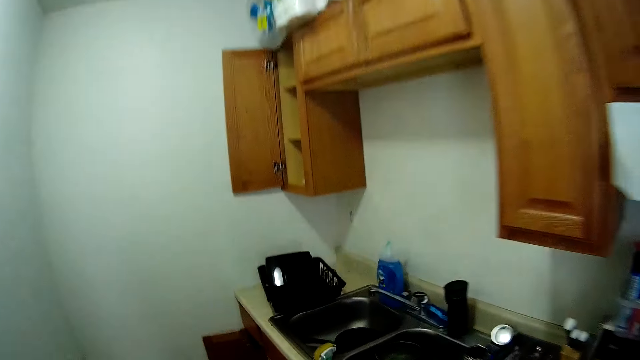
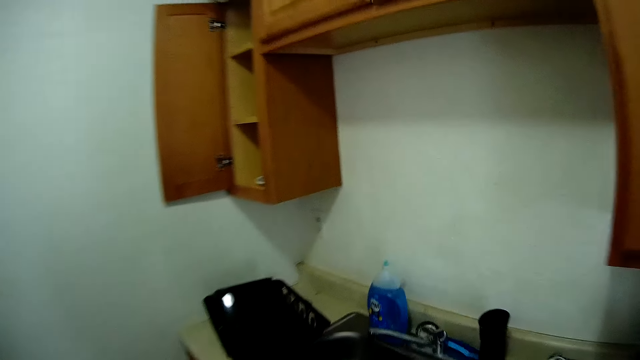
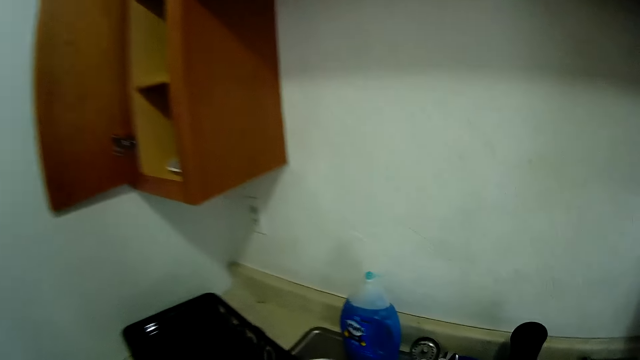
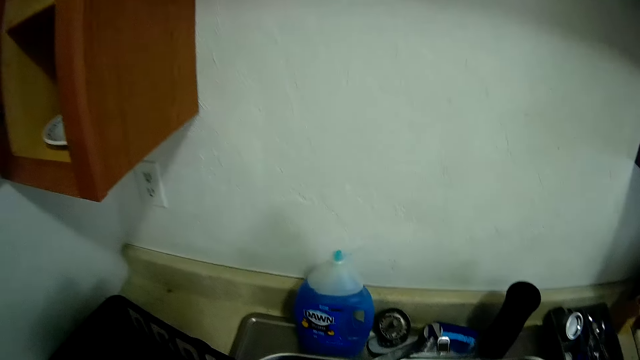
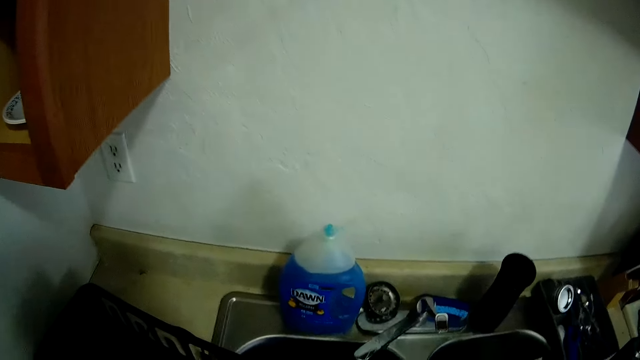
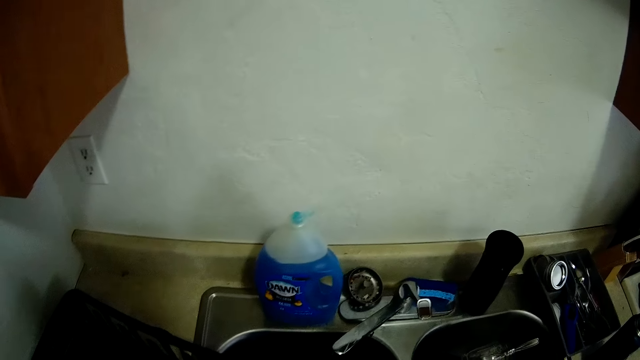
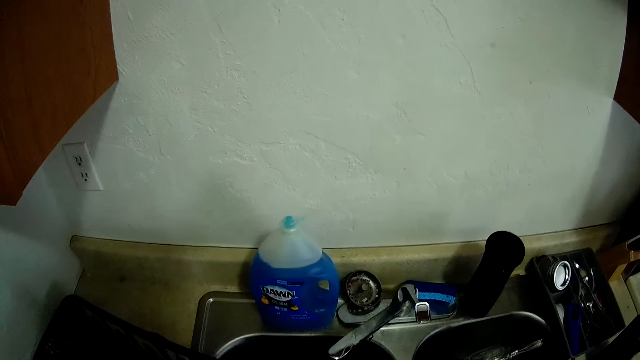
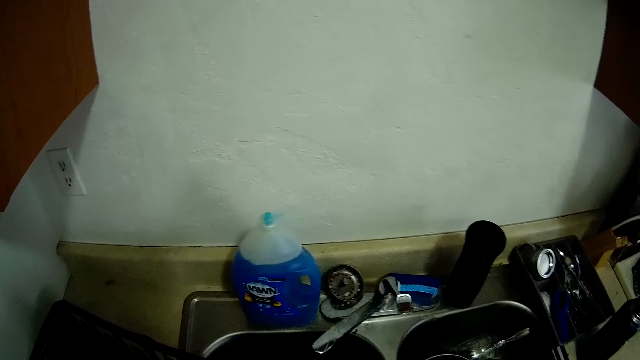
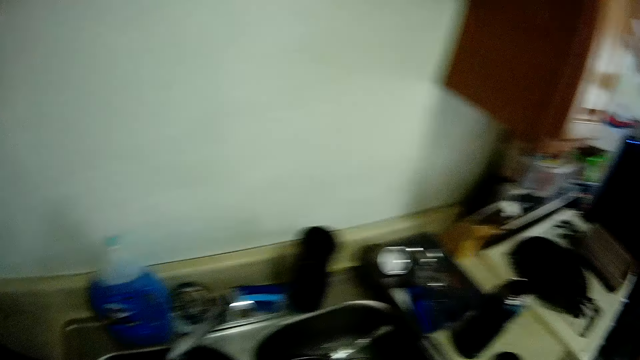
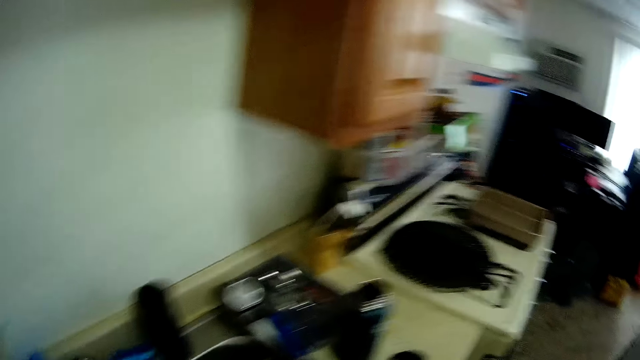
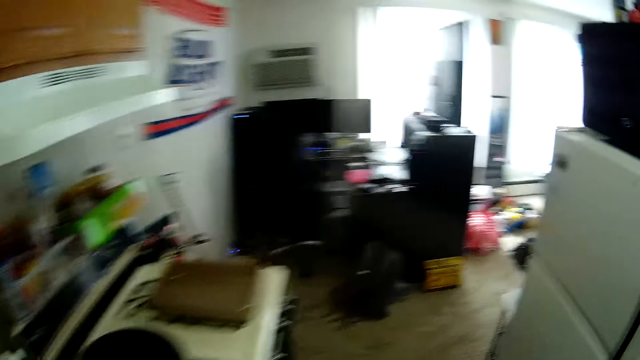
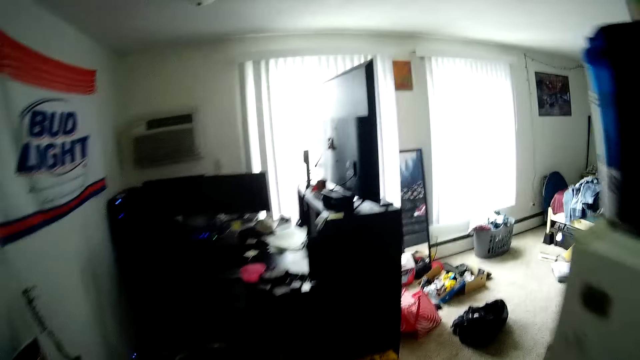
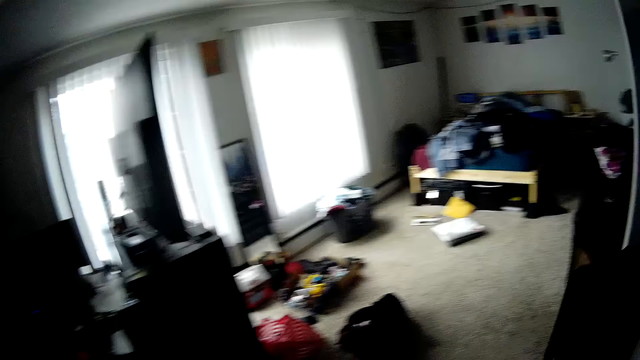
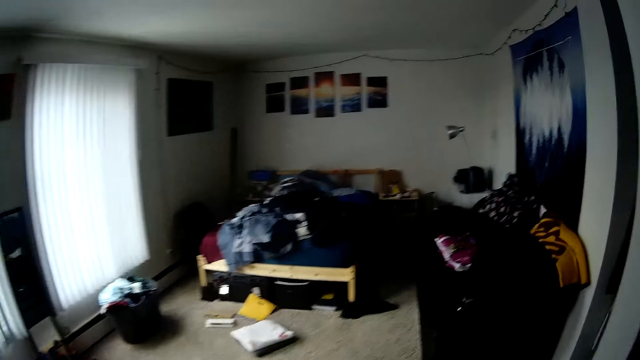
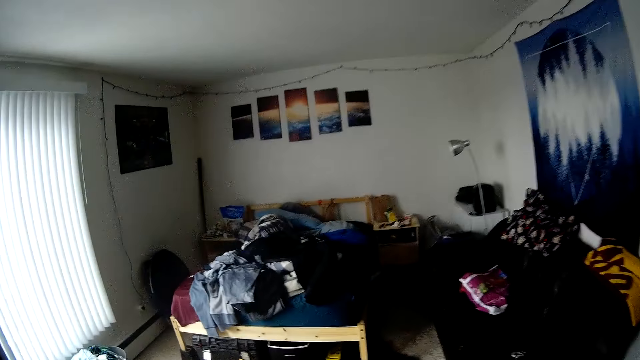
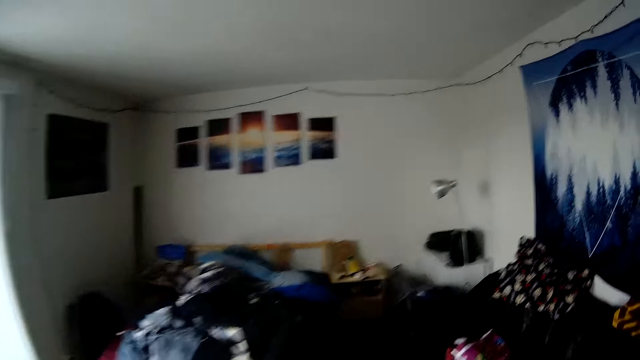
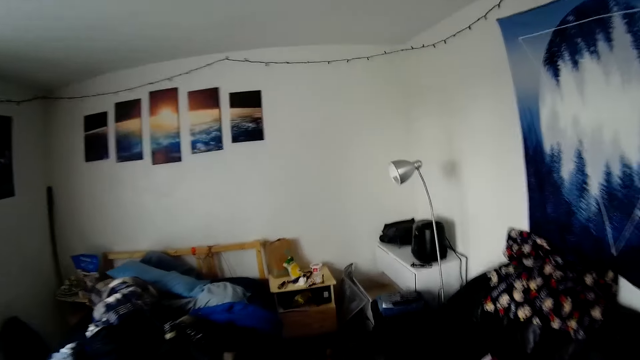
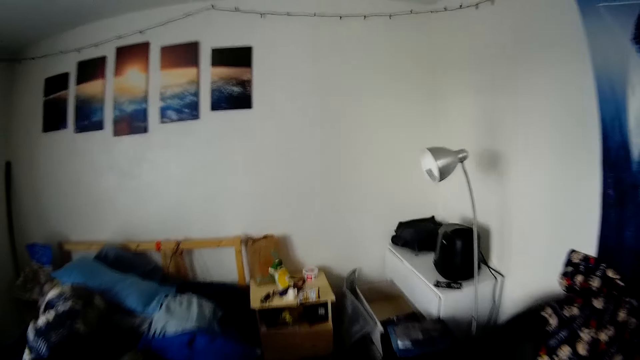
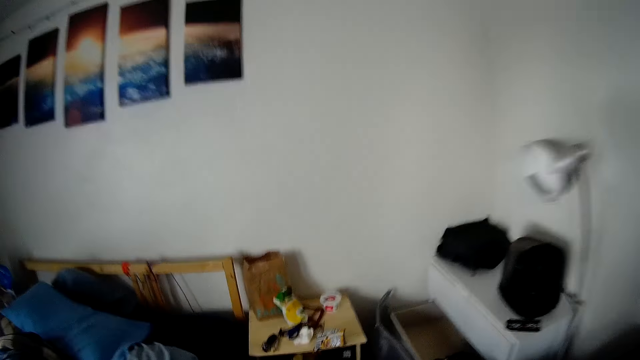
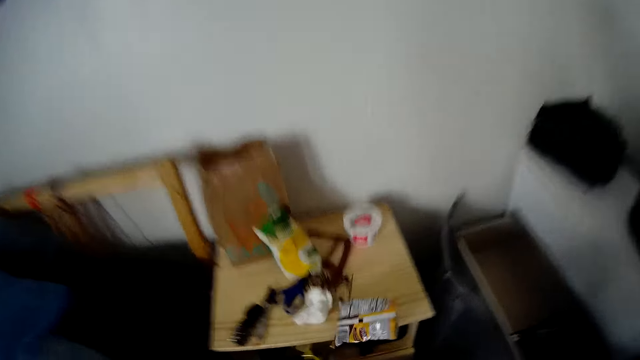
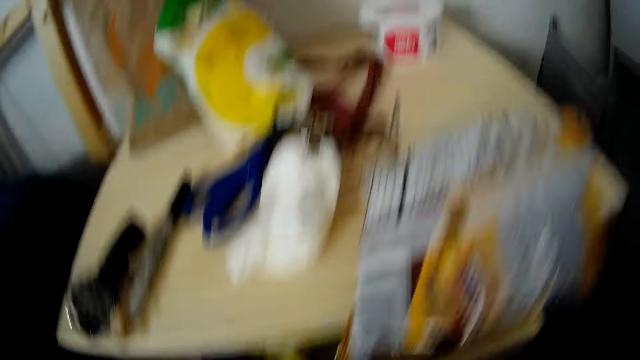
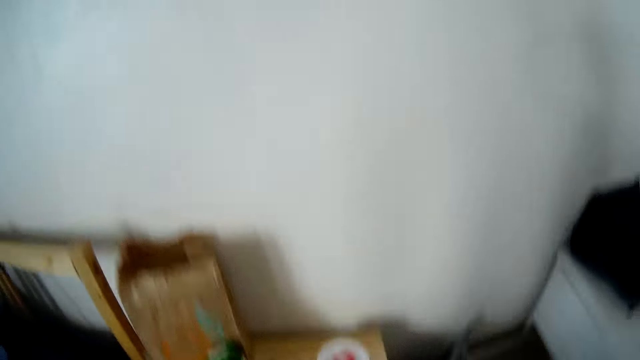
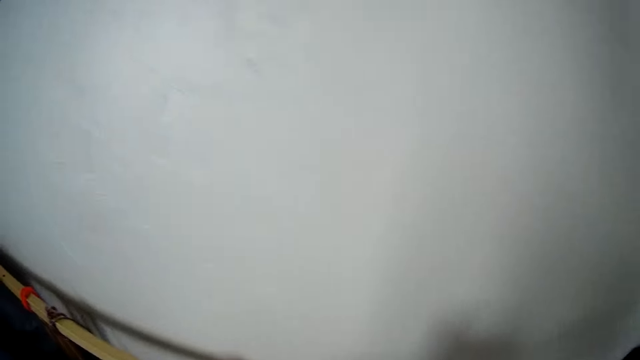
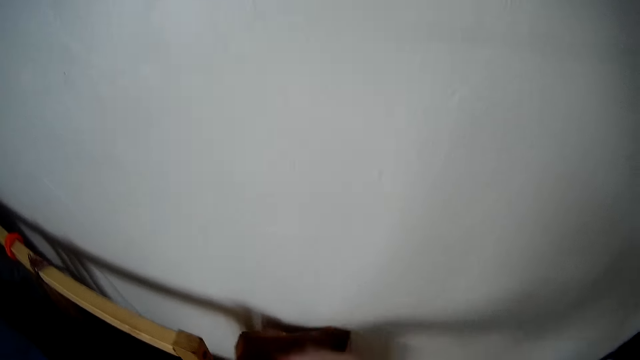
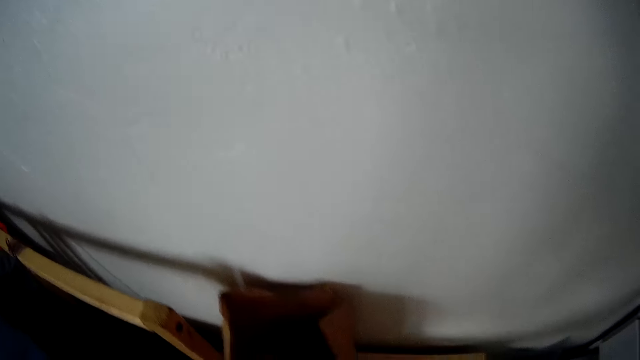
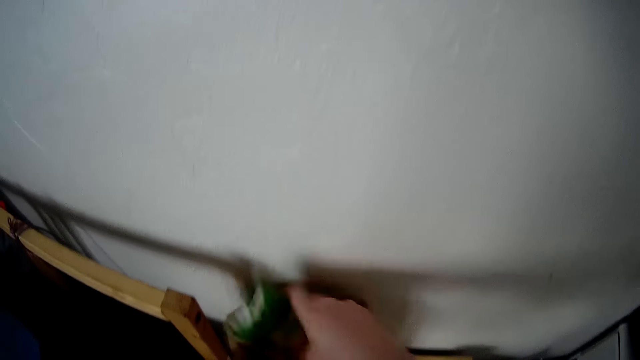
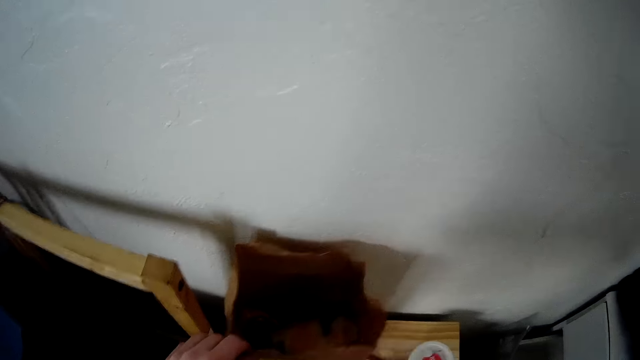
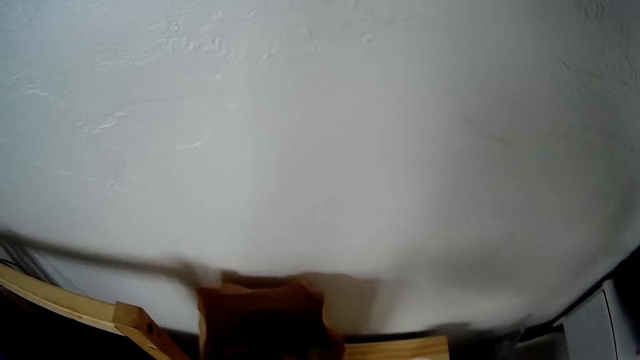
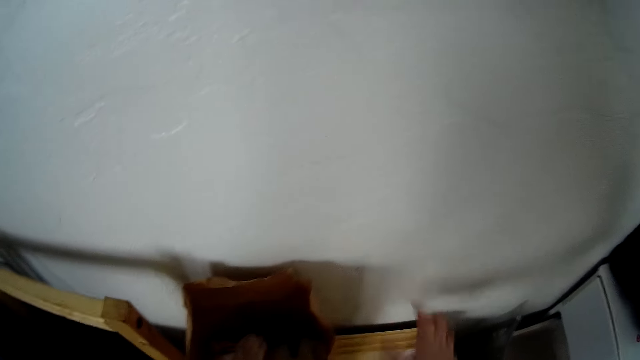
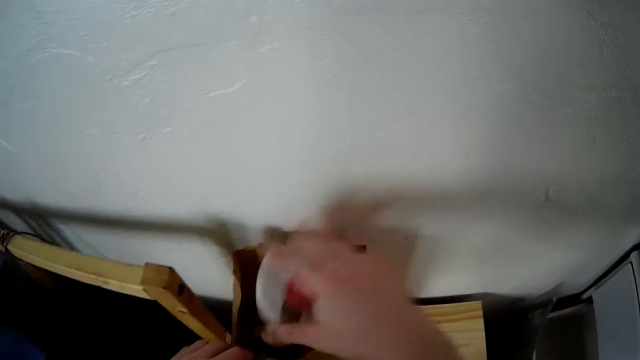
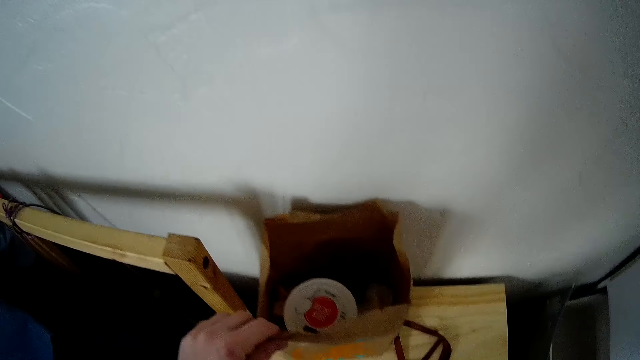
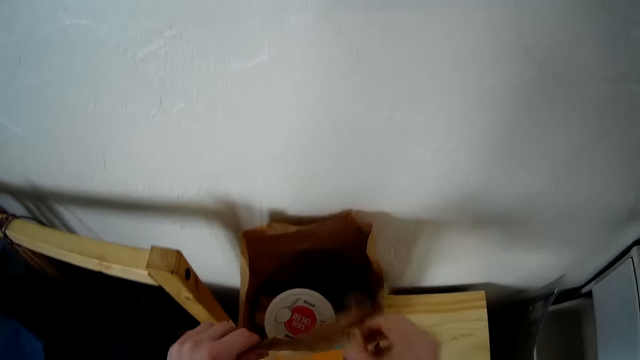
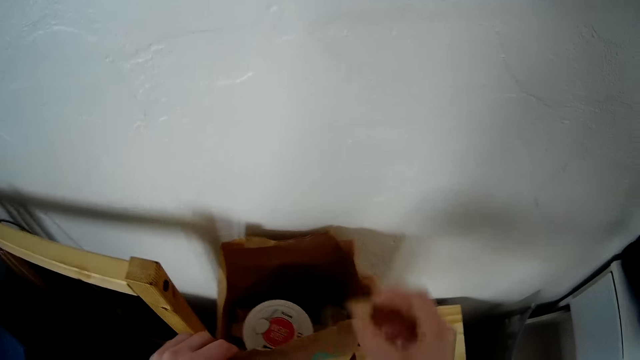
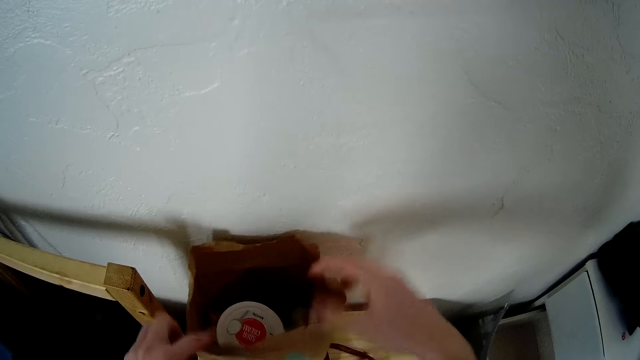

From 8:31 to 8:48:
The camera wearer turns right. He walks to the bedroom. He picks up something. He places something on a table. He puts trash in a paper bag with his right hand. He puts something in the paper bag again. He puts yoghurt in the paper bag.

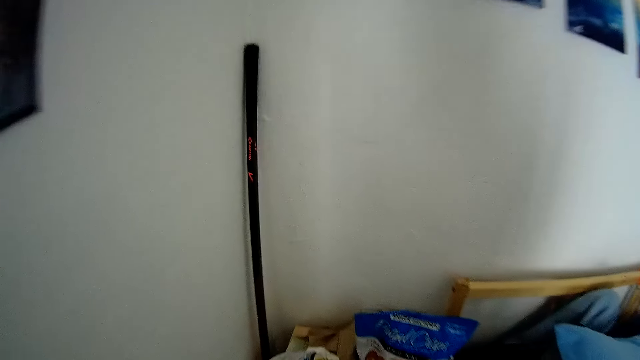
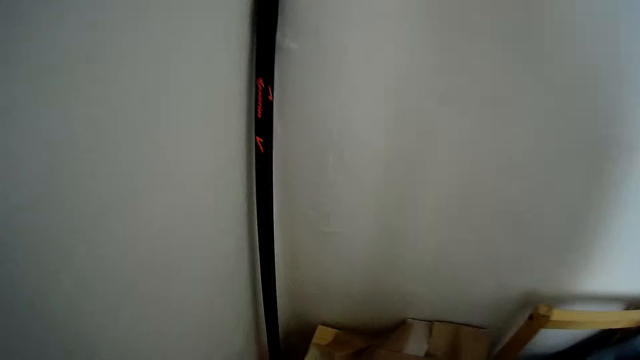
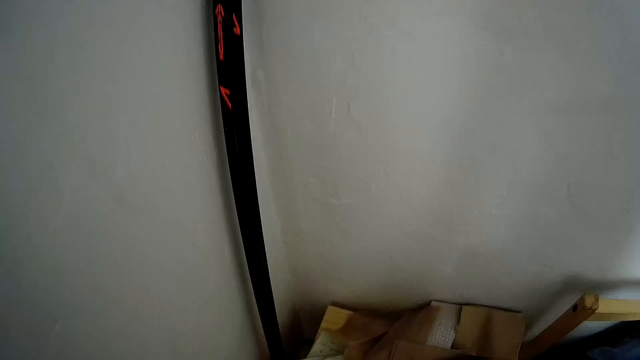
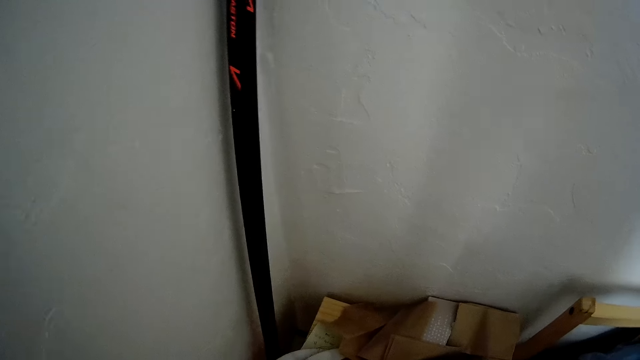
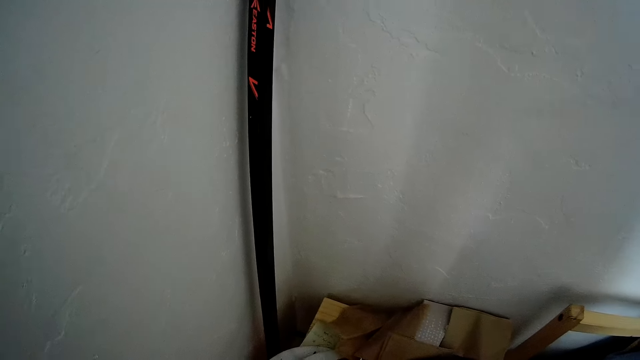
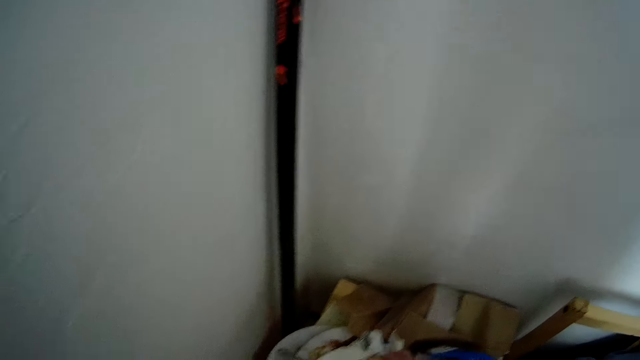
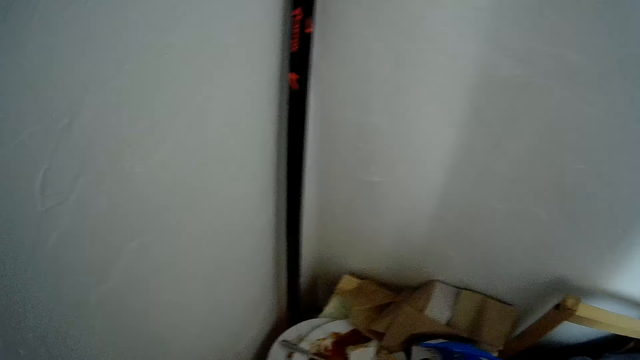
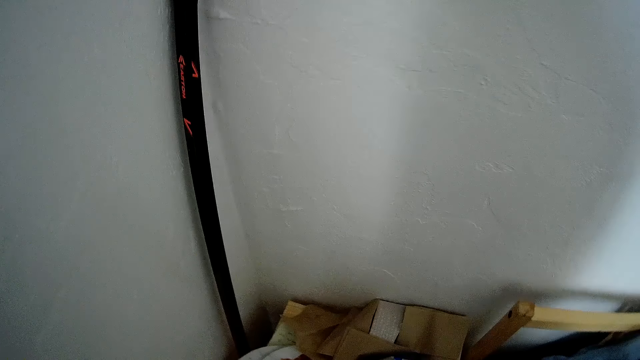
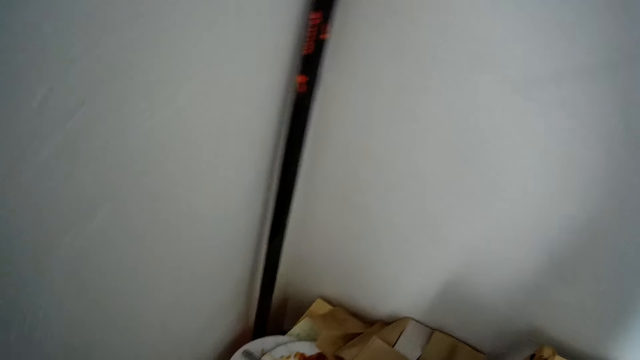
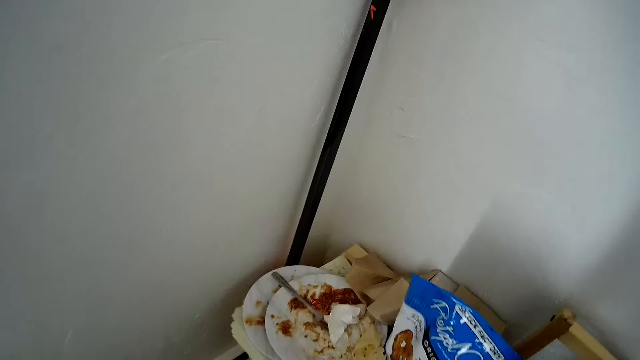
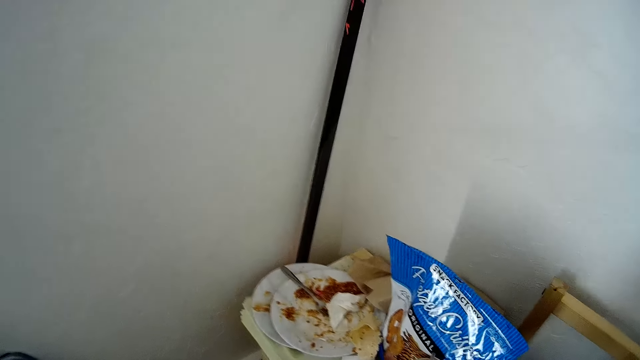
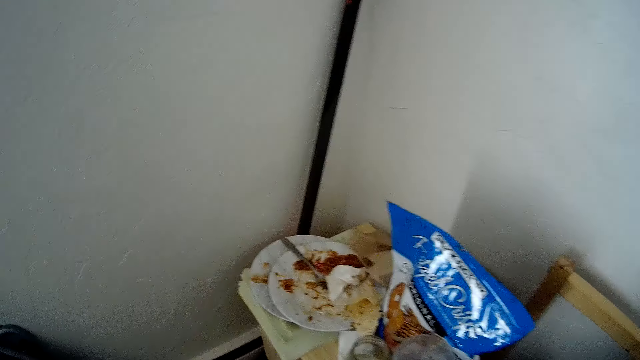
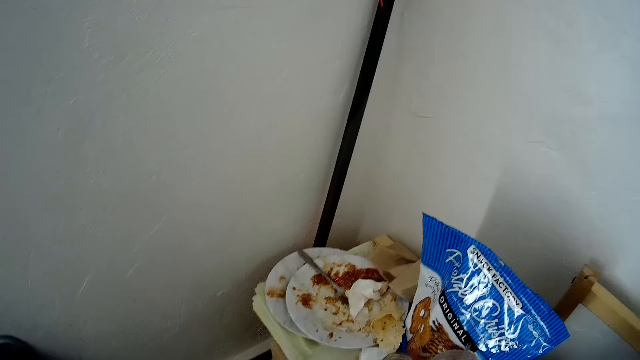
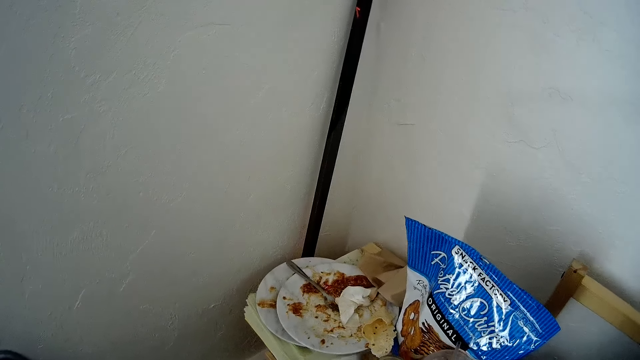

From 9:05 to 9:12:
The camera wearer picks utensils.
